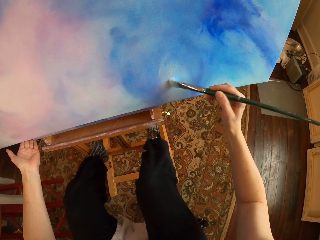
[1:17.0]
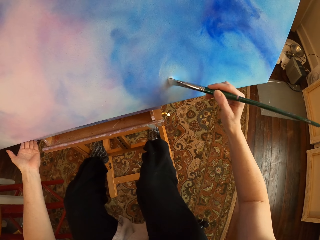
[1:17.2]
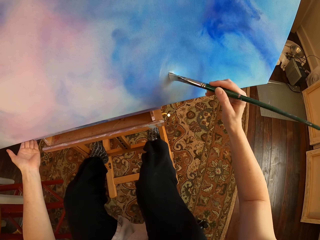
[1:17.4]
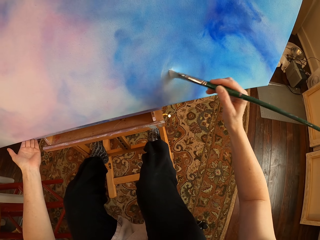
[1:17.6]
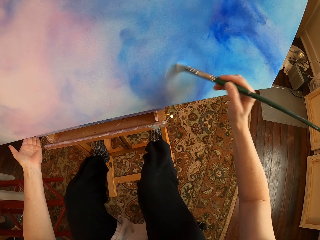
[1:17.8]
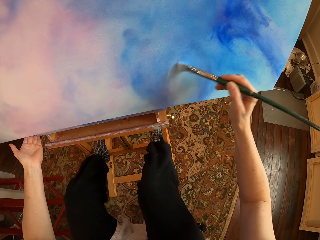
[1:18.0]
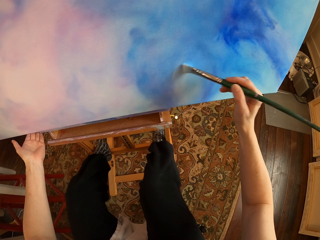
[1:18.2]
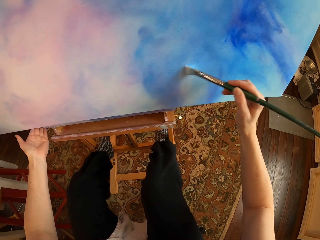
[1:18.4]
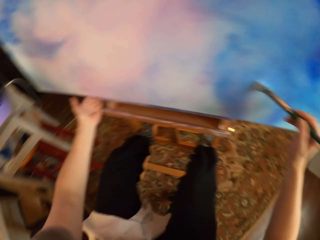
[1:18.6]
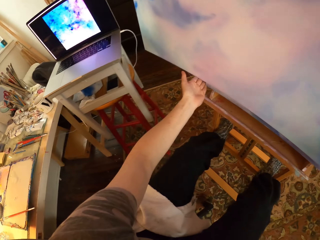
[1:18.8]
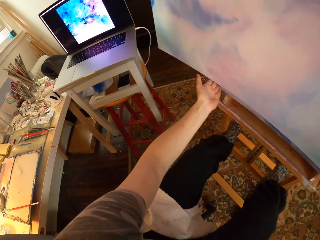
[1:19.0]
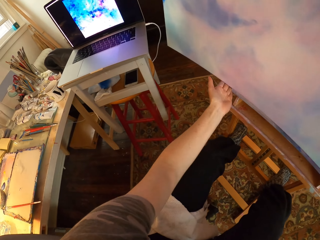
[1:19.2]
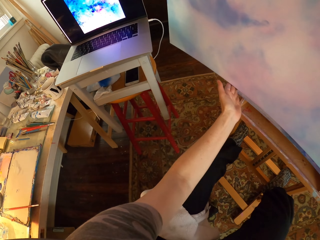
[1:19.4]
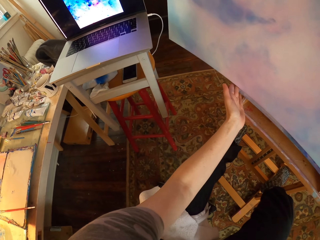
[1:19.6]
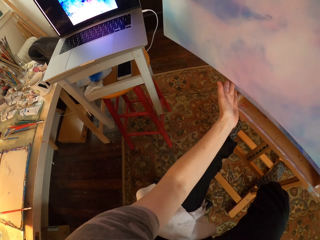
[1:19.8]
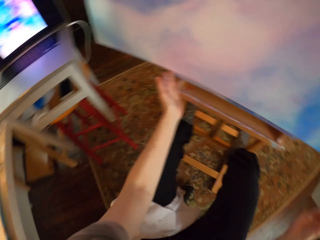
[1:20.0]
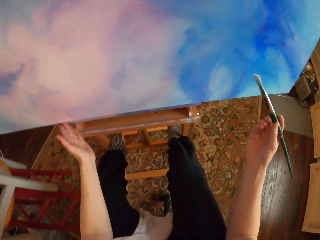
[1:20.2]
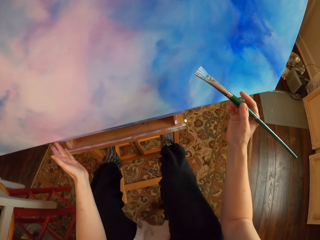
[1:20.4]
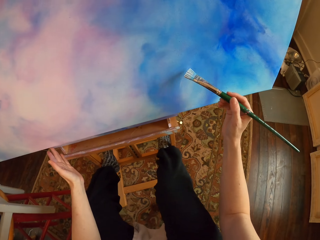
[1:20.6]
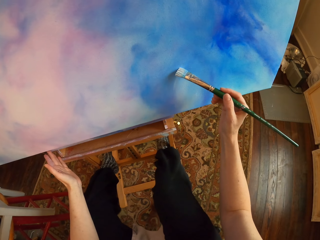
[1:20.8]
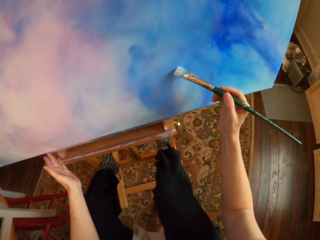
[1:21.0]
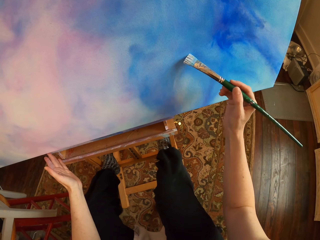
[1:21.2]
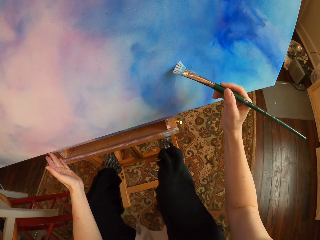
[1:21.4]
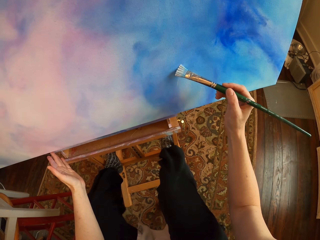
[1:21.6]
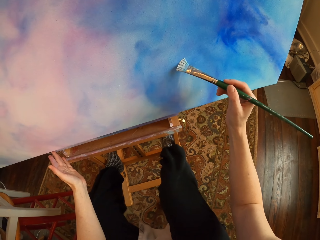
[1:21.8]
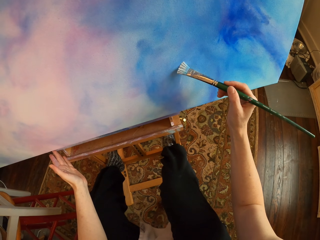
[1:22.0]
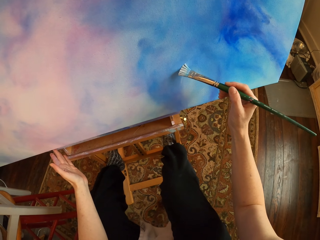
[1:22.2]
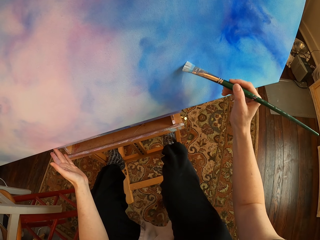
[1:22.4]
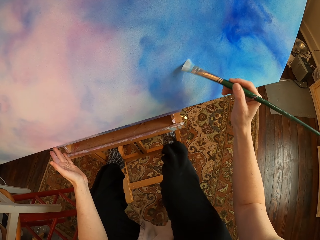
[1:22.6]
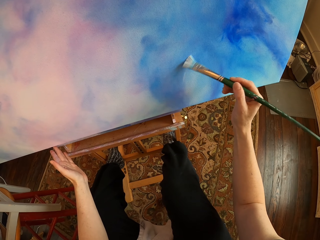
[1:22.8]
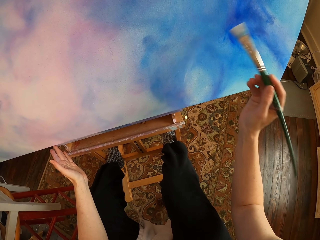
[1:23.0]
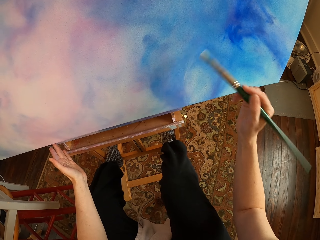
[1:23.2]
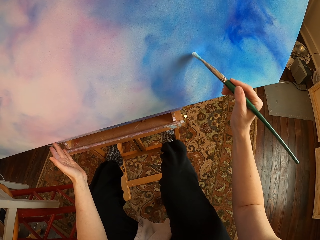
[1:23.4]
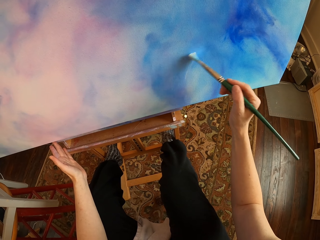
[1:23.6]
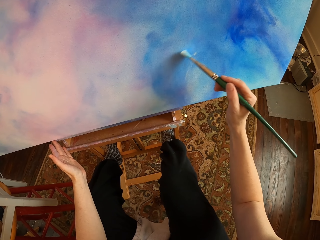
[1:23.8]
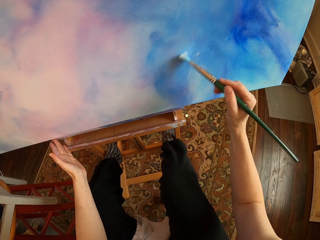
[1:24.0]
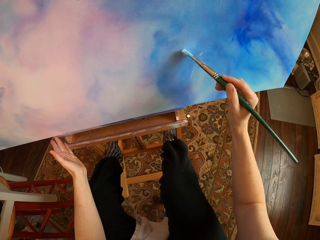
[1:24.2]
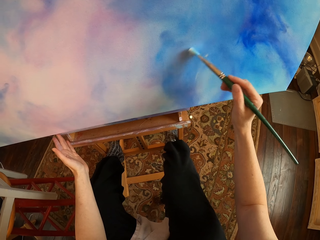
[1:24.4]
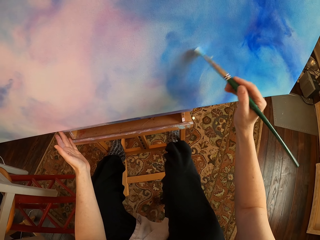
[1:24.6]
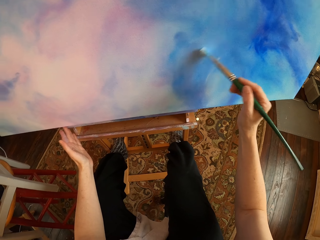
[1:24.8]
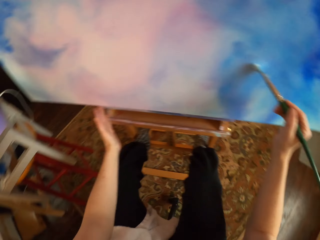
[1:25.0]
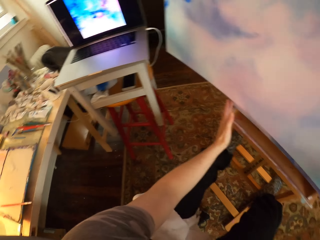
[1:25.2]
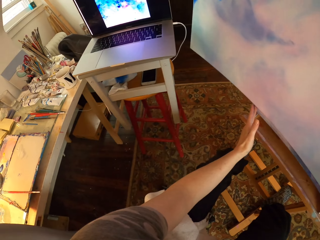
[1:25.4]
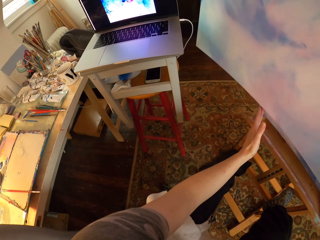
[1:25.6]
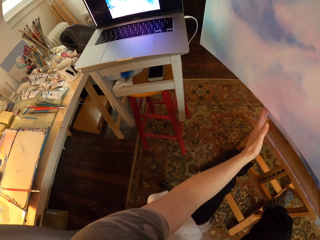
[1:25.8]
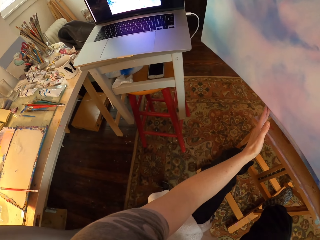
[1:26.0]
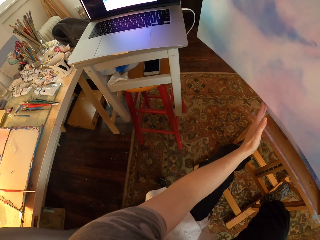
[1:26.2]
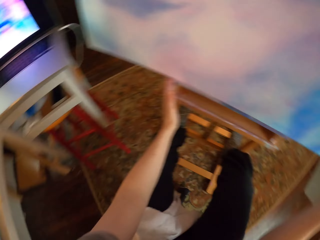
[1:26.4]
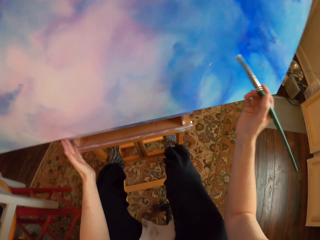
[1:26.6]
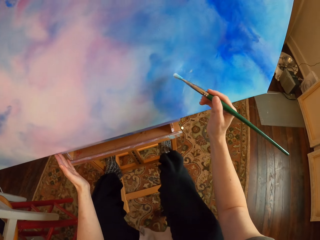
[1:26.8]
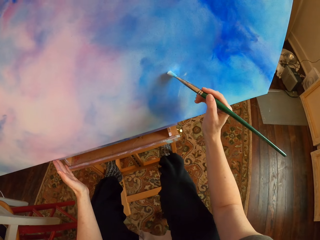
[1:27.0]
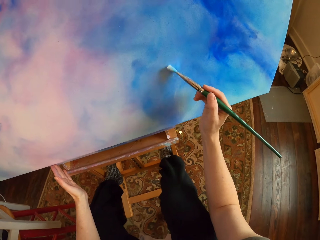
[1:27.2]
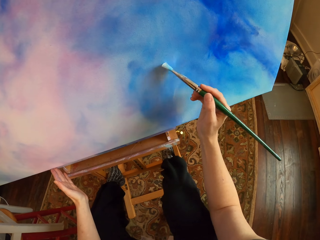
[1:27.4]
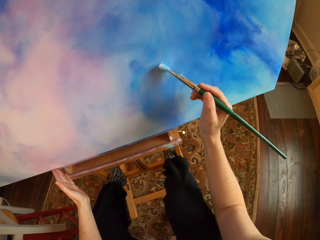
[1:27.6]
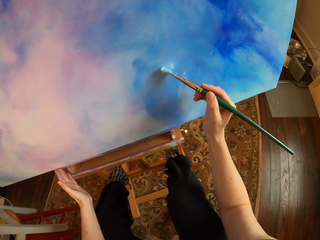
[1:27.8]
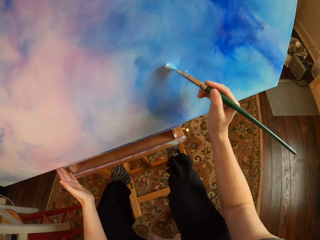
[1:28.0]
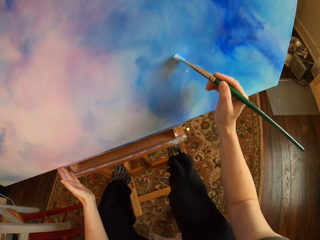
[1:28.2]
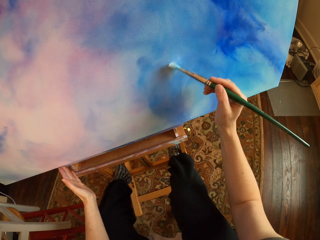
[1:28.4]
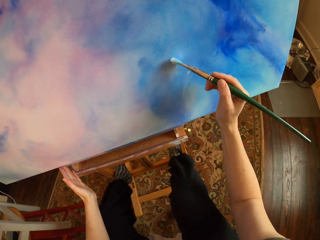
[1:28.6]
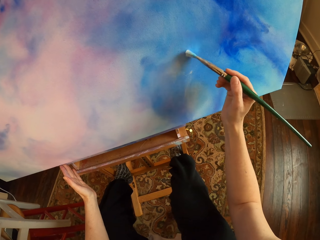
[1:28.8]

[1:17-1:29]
The camera wearer looks at the laptop. They paint the wall art with the paint brush. They look at the laptop. They paint the wall art with the paint brush.

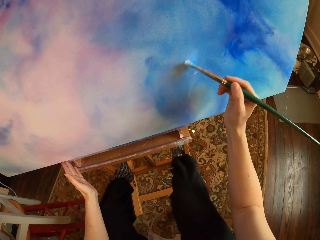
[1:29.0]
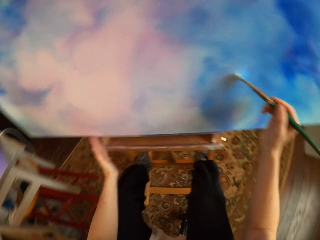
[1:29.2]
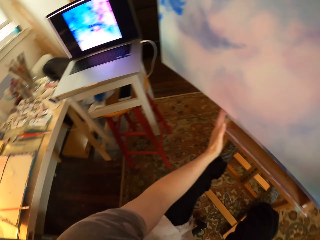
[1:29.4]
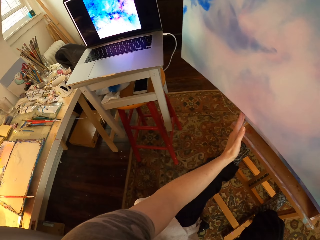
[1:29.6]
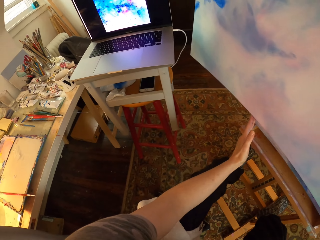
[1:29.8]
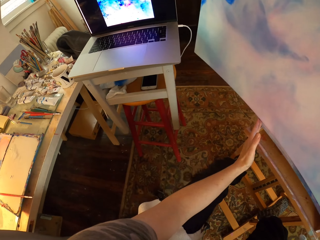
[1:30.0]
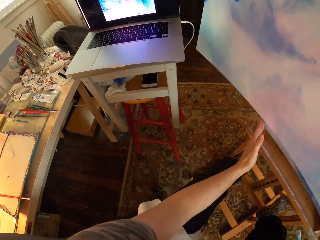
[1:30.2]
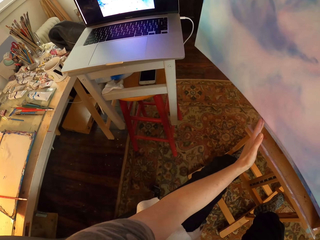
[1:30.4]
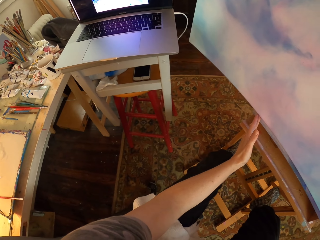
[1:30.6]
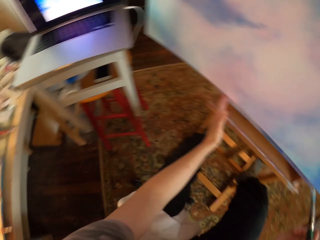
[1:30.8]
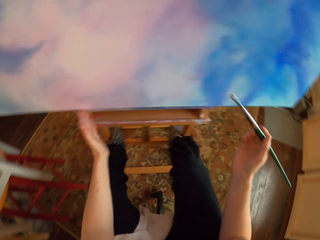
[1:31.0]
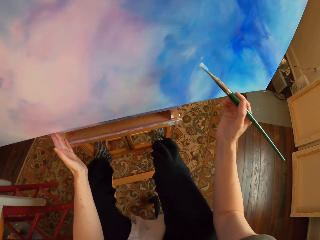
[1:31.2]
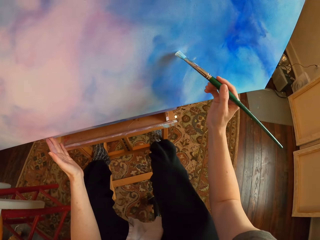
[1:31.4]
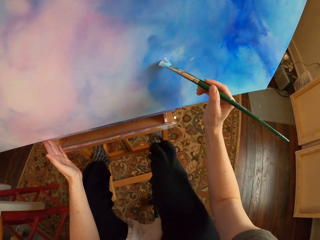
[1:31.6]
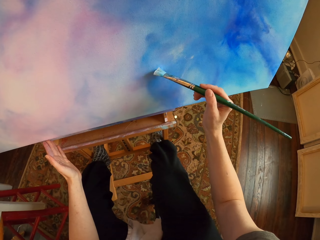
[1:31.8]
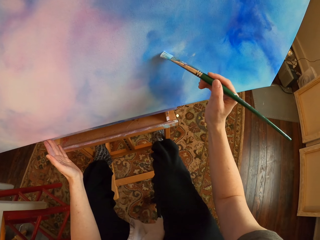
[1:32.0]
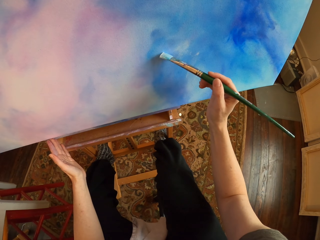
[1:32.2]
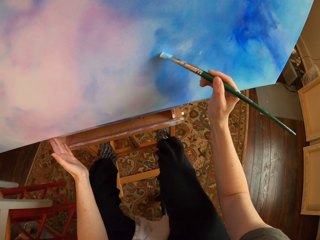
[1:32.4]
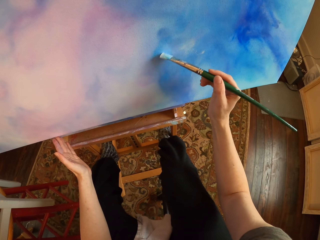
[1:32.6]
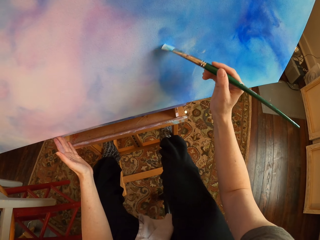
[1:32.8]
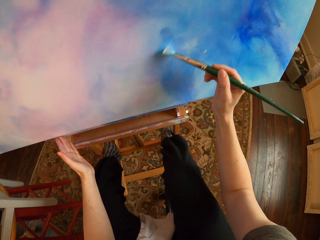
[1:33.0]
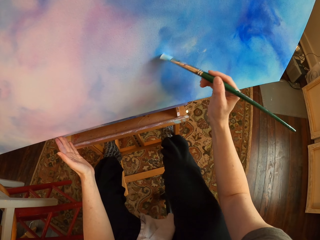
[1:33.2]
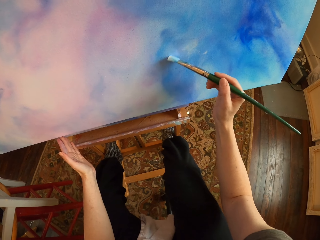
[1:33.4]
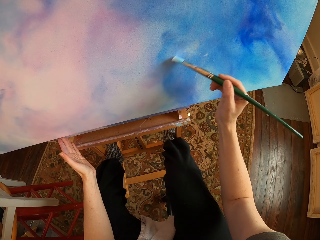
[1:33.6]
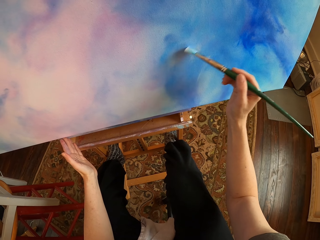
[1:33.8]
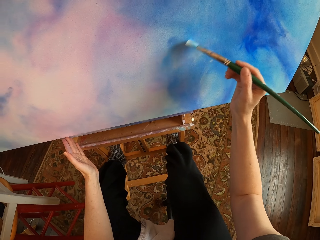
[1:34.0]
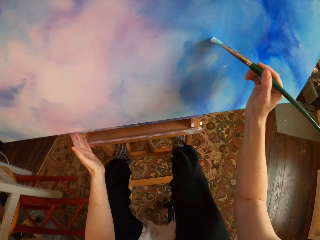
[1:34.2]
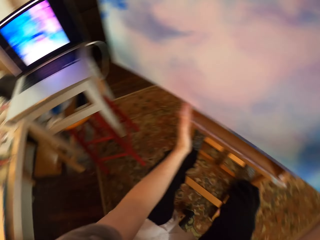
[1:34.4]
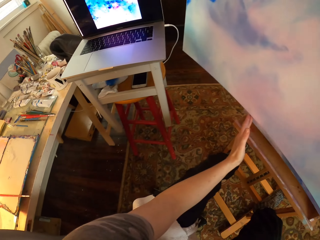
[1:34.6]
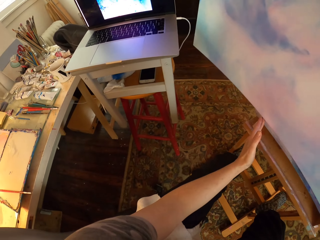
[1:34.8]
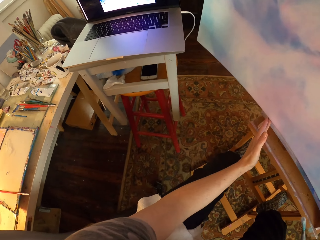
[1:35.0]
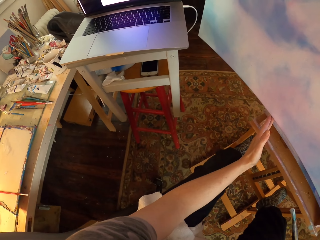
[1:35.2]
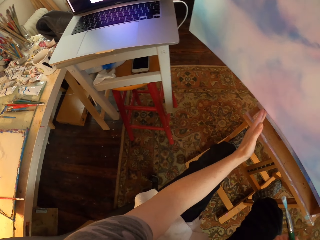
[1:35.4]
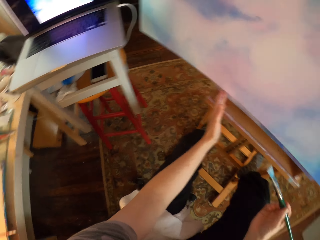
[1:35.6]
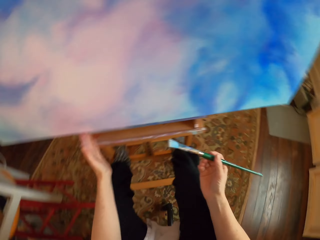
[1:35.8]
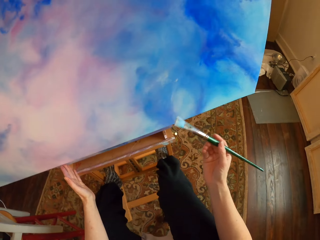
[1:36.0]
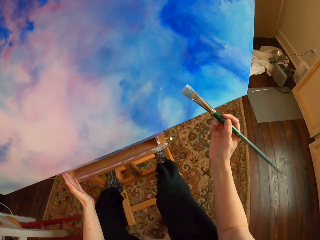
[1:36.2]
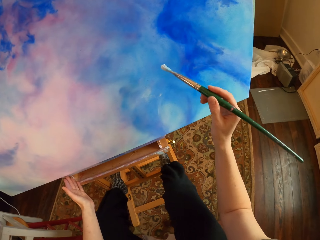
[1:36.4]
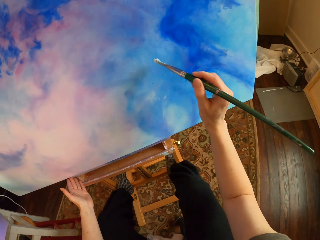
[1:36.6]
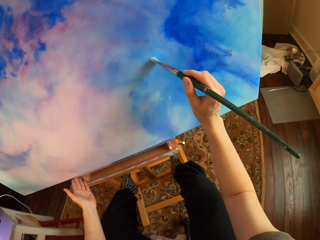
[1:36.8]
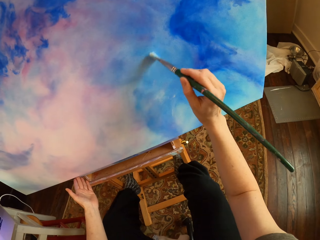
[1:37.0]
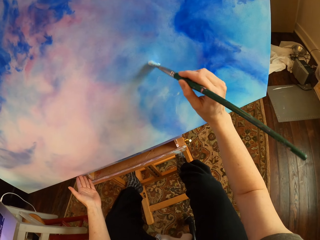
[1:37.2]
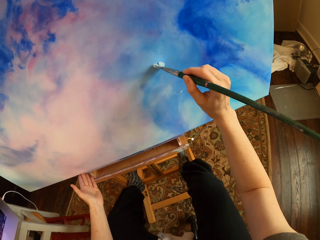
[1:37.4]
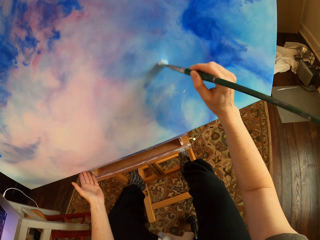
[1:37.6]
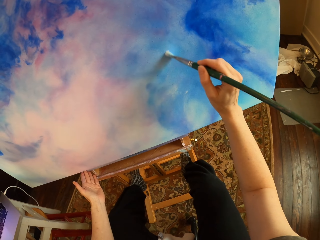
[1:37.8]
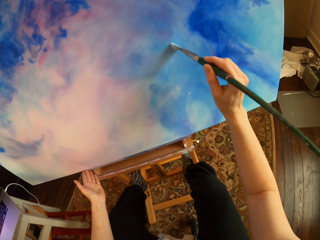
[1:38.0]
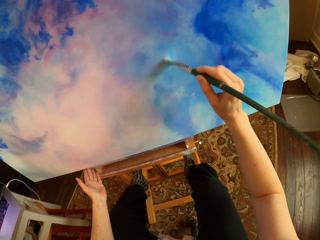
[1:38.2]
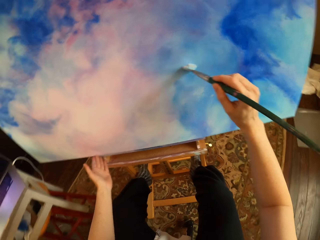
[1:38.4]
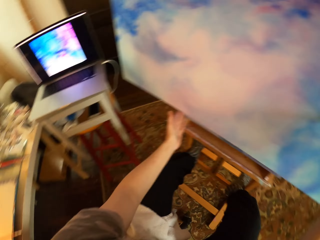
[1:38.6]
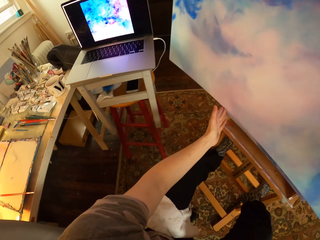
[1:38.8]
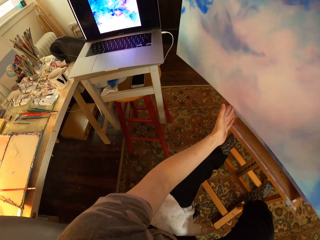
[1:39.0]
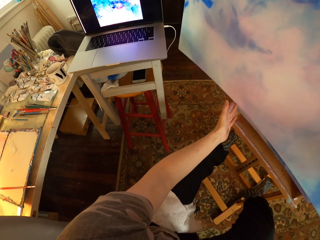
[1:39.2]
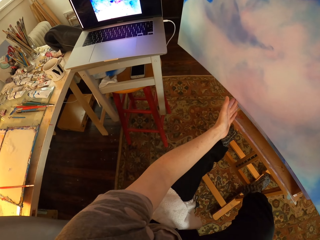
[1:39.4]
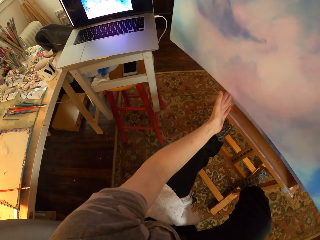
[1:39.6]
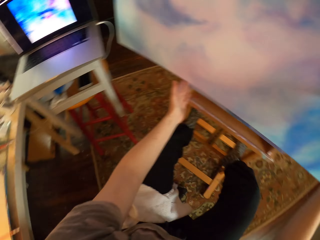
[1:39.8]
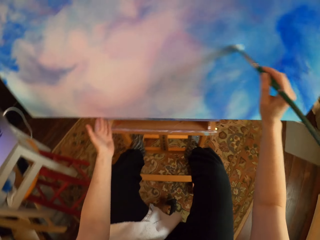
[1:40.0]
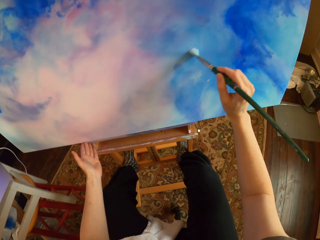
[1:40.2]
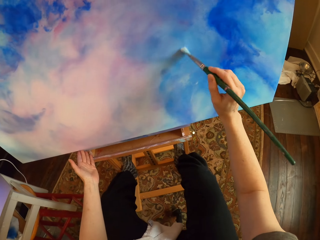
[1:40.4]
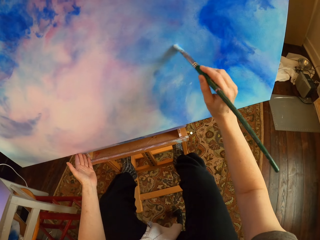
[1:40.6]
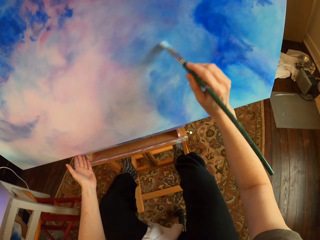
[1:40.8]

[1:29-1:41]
The camera wearer looks at the laptop. They paint the wall art with the paint brush. They look at the laptop. They paint the wall art with the paint brush. They look at the laptop. They paint the wall art with the paint brush.
